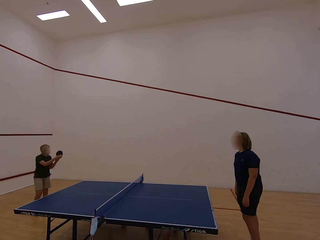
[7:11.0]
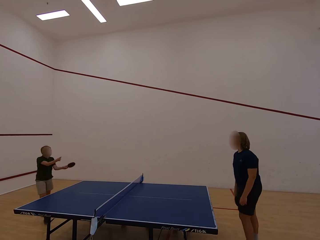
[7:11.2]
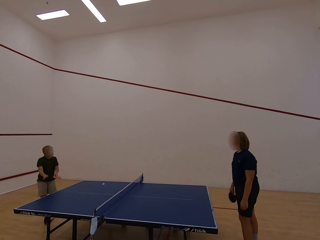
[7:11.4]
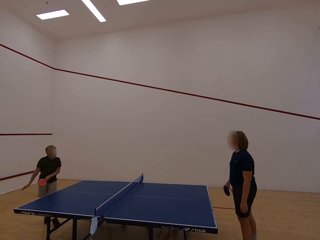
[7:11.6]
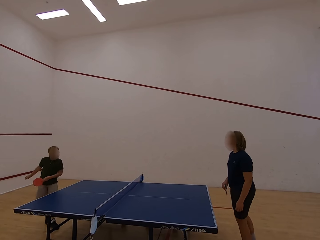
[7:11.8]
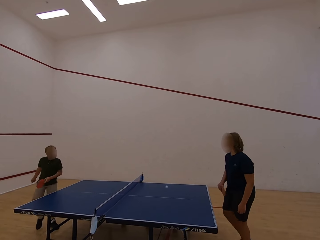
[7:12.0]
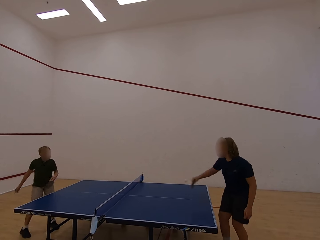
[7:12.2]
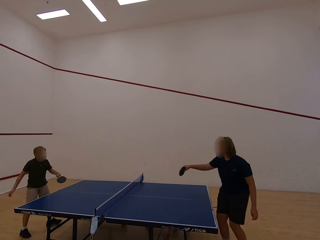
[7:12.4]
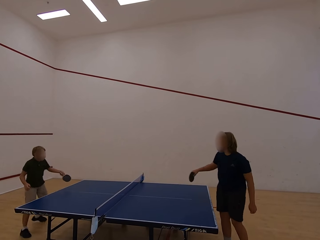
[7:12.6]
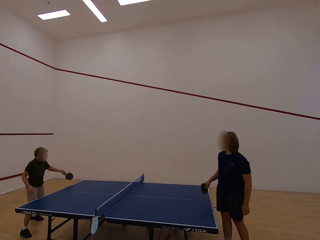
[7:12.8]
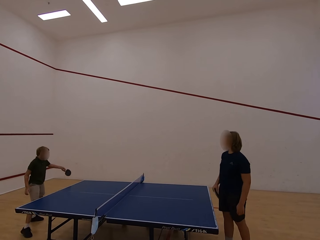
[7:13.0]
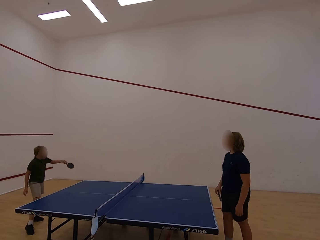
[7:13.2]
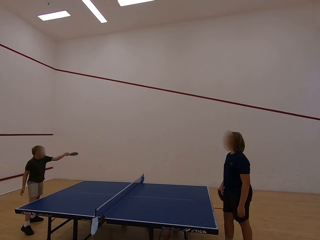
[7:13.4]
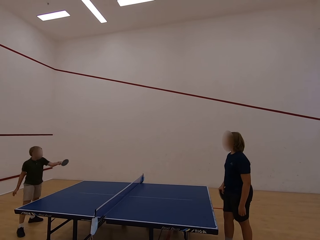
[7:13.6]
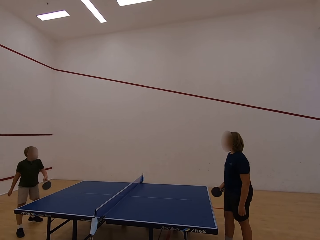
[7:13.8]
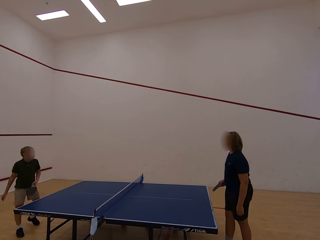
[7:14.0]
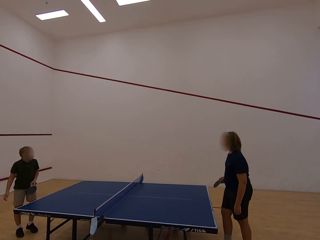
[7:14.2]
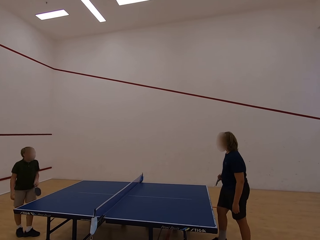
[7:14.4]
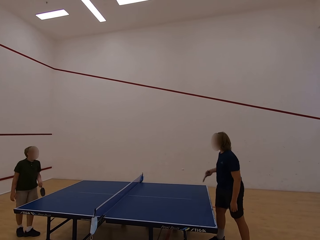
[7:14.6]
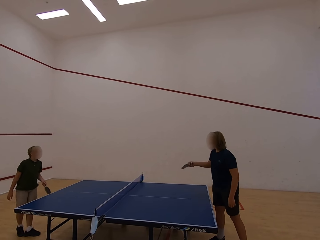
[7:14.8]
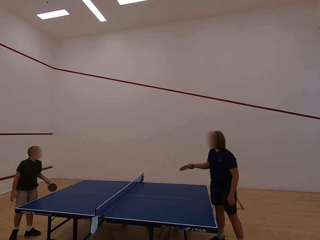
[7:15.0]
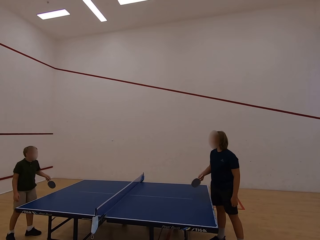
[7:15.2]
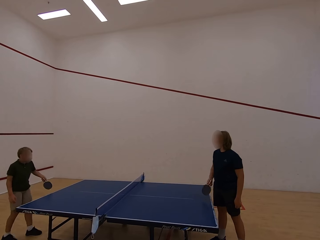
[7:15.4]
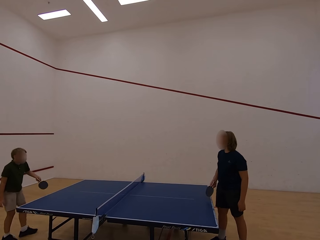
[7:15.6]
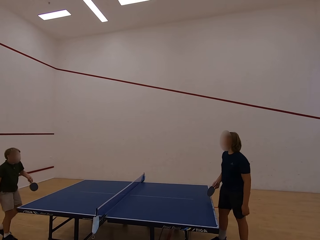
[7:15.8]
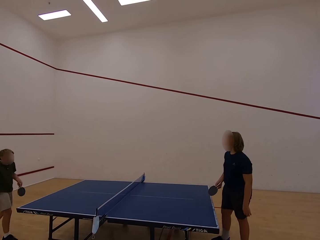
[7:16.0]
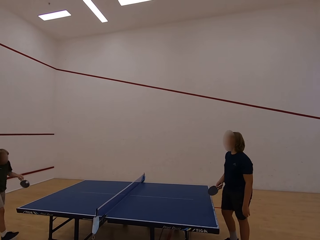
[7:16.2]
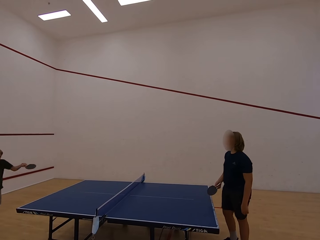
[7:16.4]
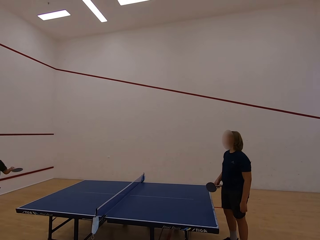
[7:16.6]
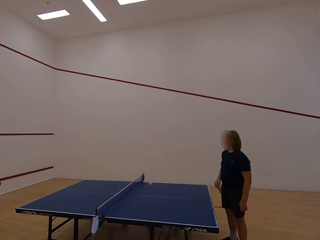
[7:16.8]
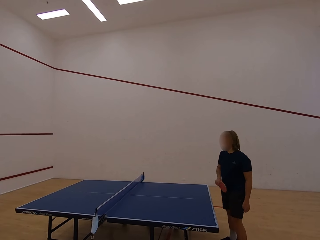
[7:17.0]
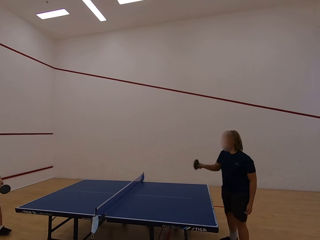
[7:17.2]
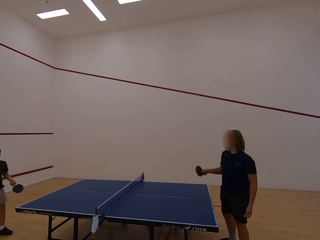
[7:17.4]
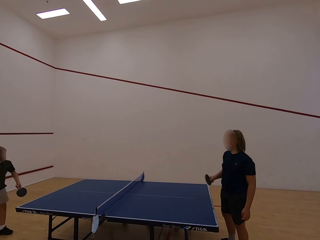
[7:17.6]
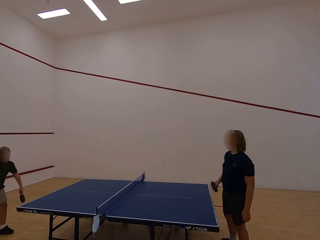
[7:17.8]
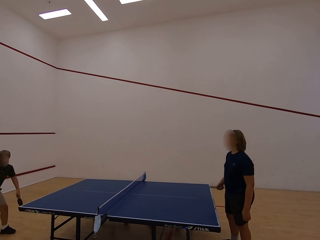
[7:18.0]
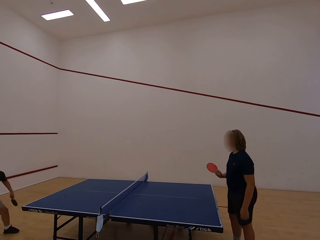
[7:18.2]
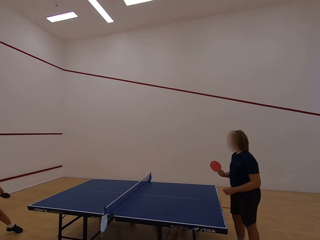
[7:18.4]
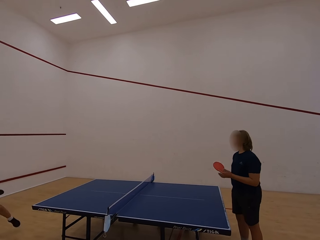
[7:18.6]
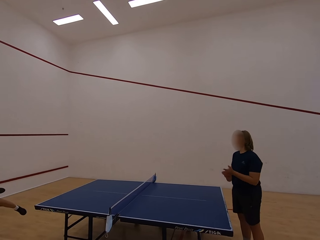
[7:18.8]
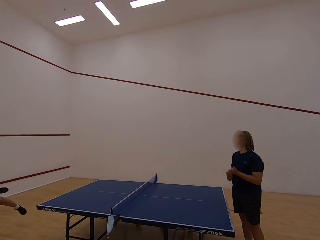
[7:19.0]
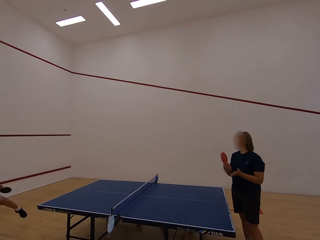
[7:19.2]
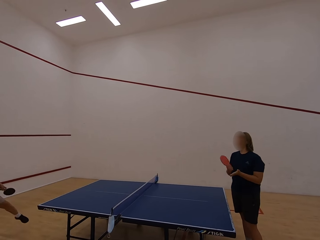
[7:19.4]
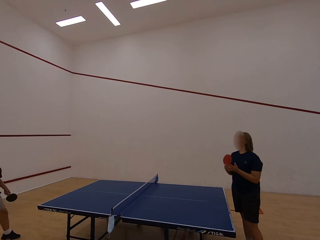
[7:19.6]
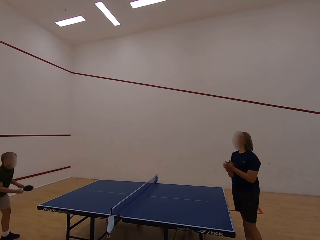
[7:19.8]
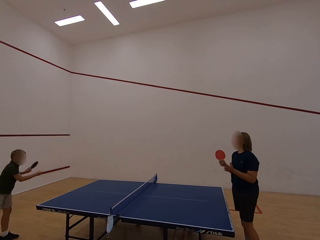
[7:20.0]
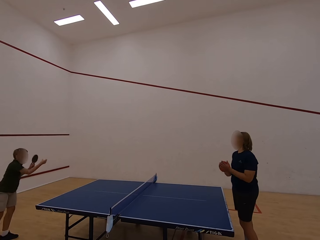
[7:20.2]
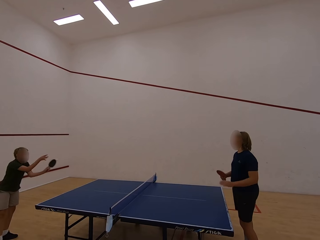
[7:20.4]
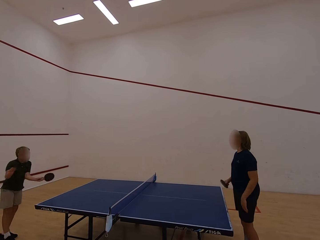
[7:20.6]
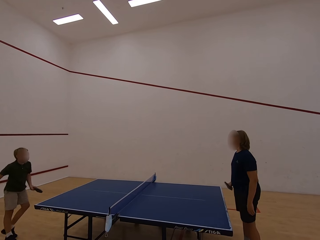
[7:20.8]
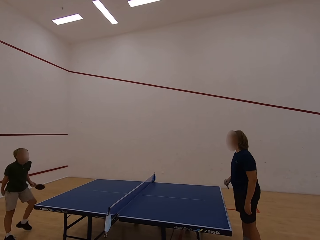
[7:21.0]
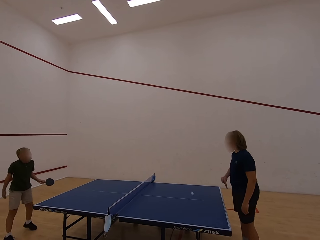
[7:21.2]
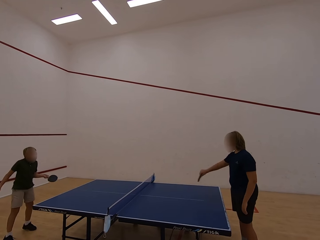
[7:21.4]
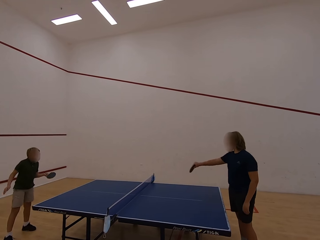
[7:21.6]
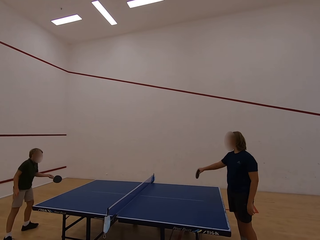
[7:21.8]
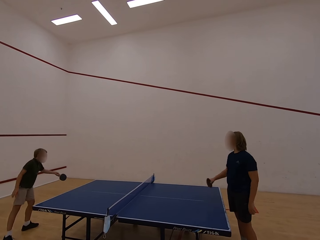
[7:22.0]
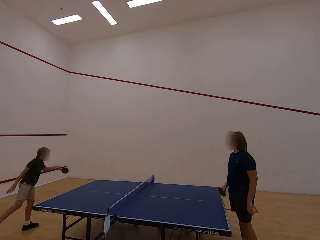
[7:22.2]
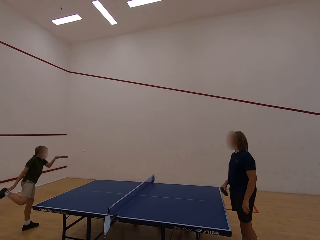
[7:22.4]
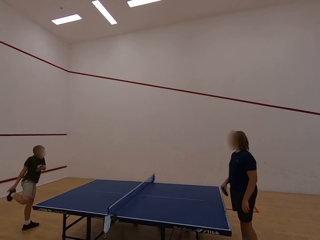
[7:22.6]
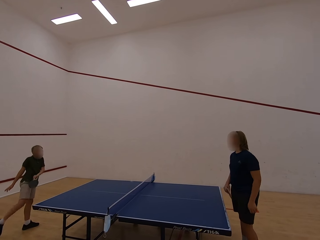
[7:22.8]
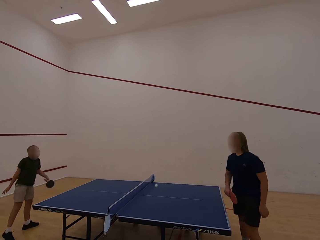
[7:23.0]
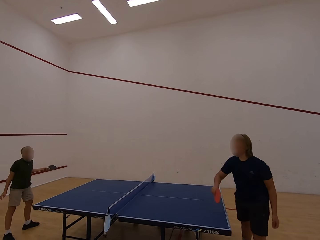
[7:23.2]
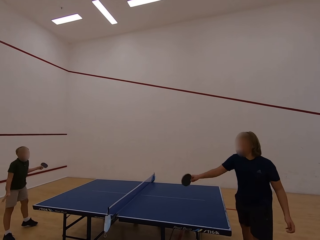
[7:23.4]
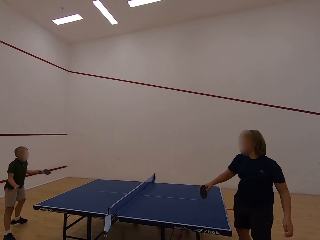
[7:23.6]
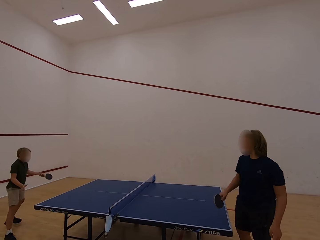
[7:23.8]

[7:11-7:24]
A boy plays table tennis with a lady. The lady plays table tennis. The boy follows the ball. The lady touches the racket with the left hand. The boy picks up the ball and catches the ball. The boy plays table tennis with the lady. The lady plays table tennis.

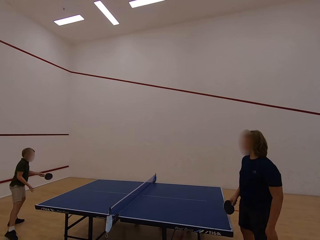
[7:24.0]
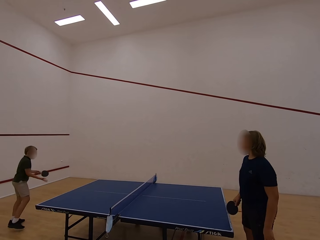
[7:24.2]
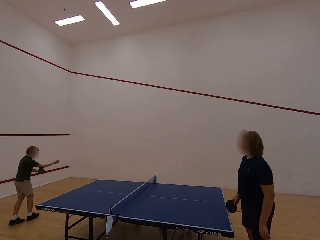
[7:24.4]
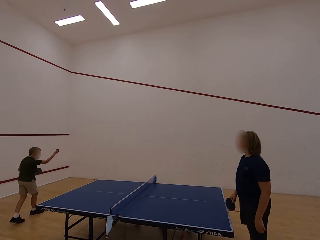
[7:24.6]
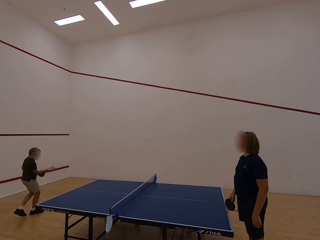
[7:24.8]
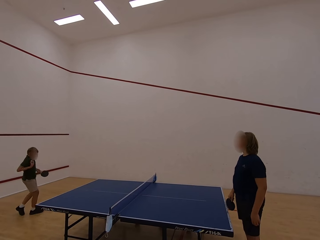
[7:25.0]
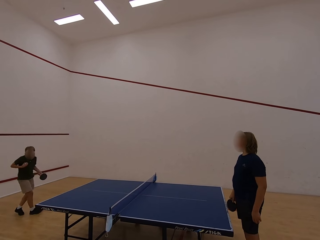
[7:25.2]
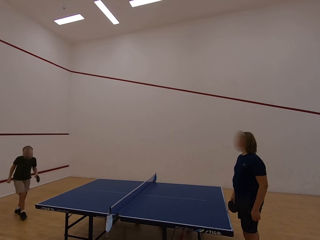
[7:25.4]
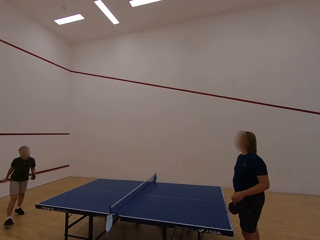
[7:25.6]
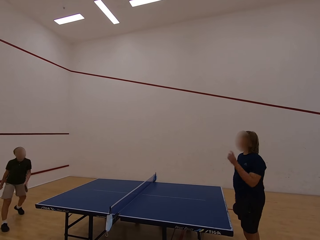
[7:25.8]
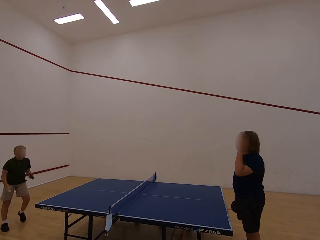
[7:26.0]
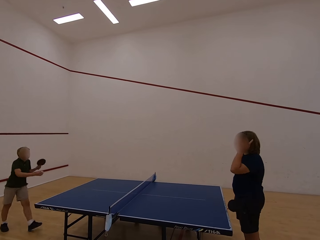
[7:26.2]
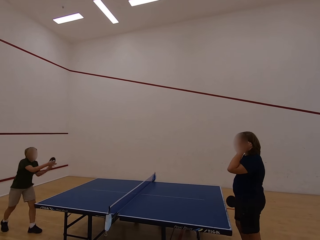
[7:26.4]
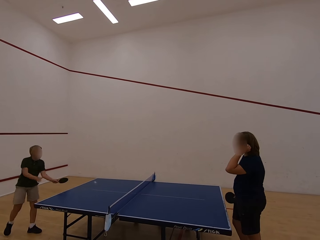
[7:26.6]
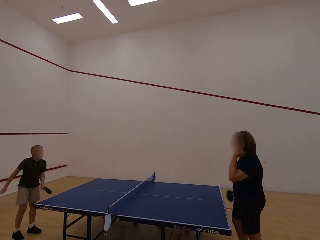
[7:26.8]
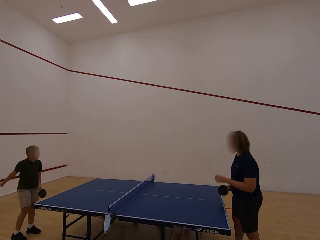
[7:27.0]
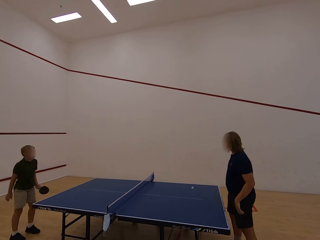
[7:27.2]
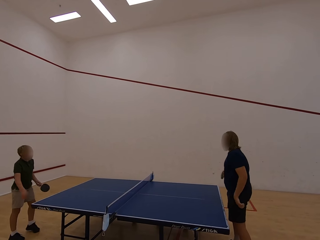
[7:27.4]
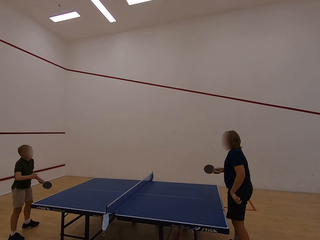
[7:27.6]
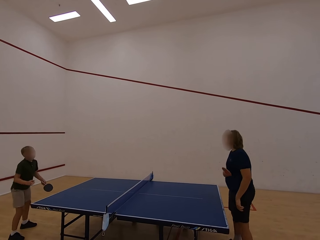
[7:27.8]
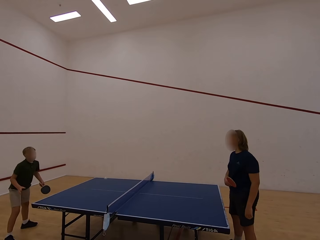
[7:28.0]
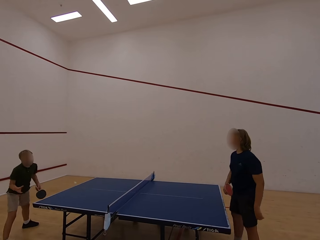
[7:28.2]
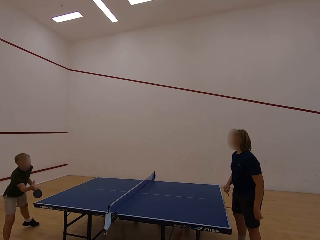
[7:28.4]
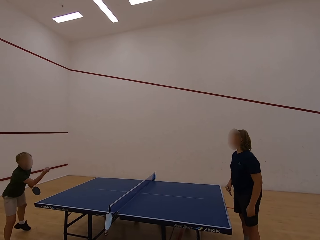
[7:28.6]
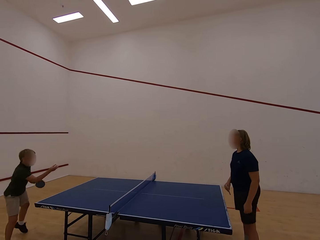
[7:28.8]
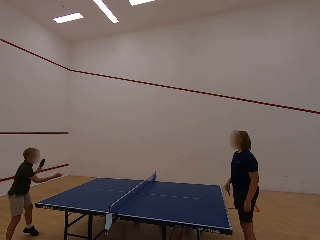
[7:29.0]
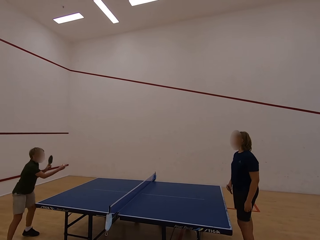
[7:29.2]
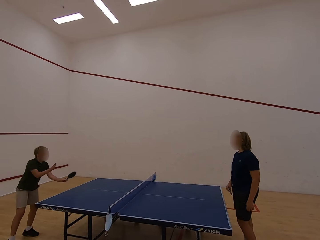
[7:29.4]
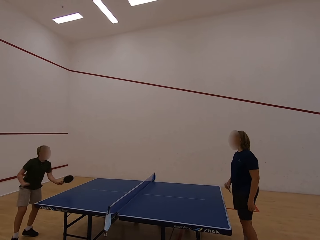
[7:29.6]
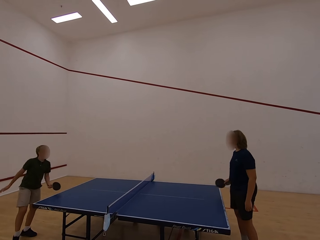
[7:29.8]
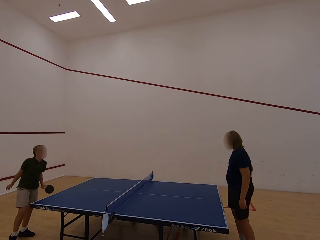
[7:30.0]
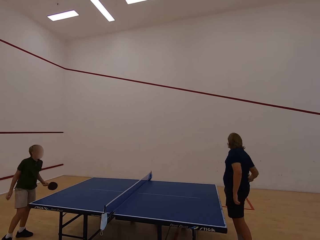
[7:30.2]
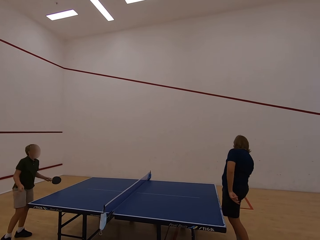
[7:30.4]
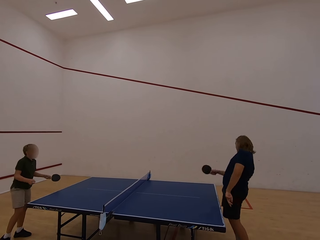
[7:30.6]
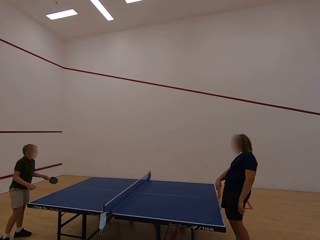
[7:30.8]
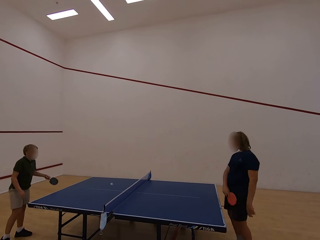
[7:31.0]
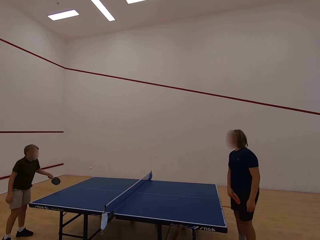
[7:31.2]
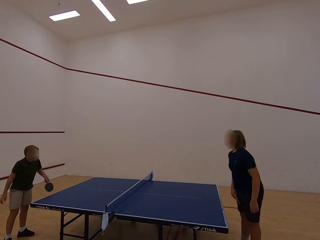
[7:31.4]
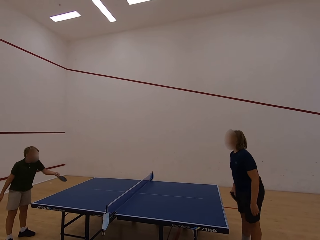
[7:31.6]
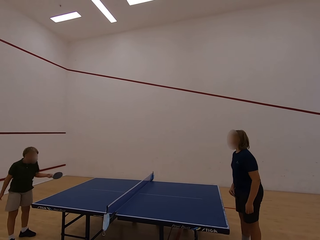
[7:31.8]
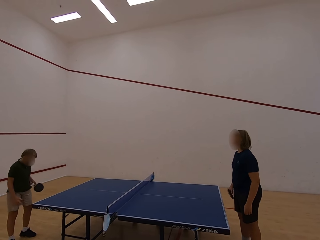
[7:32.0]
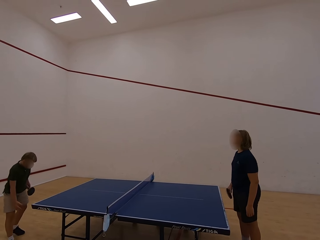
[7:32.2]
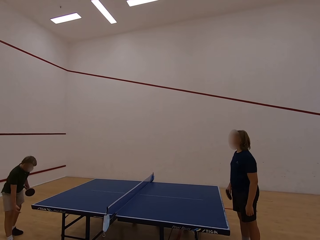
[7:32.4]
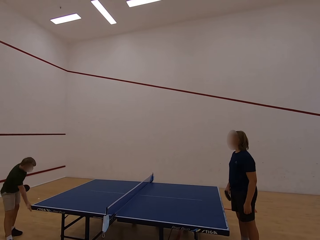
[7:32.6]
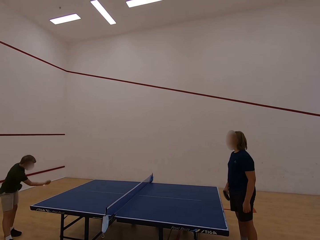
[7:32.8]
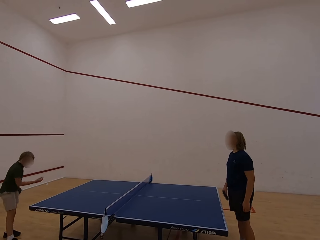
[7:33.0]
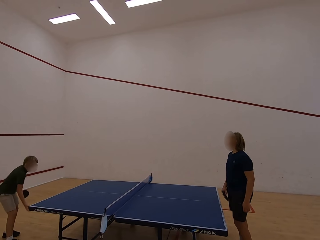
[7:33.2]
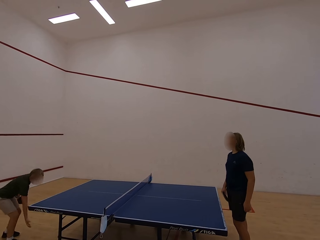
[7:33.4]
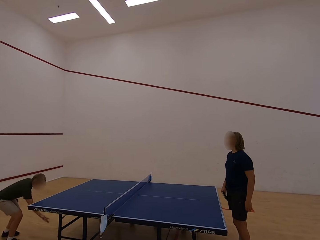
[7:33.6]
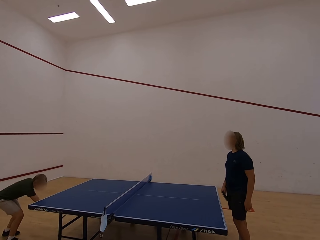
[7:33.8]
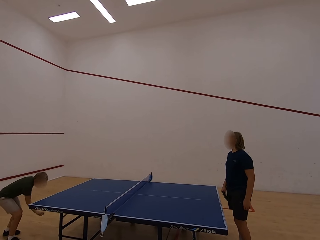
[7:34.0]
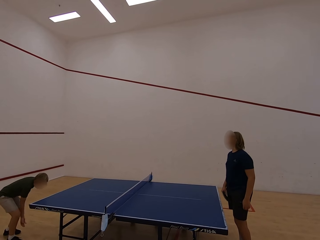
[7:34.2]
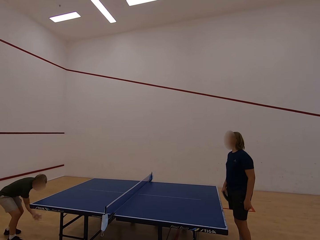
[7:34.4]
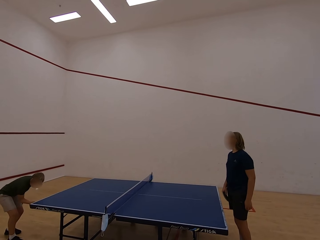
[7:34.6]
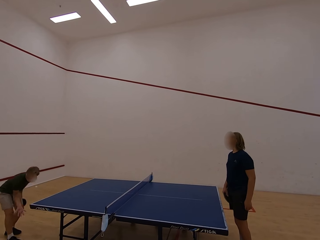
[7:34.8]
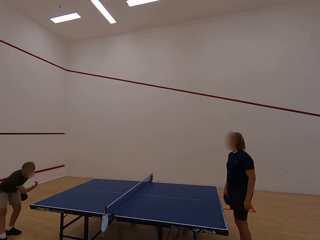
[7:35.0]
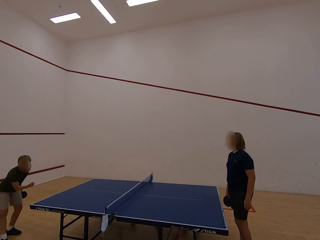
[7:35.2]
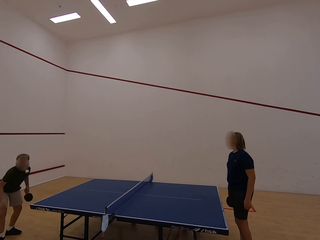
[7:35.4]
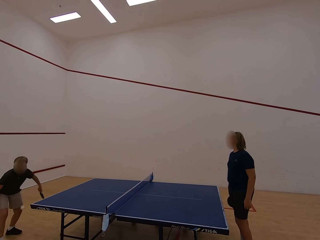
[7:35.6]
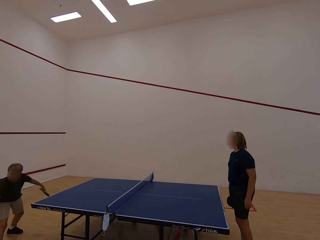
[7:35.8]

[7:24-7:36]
A boy holds the ball with the right hand and catches the ball. A lady touches the head with the left hand. The boy plays table tennis with the lady. The lady plays table tennis. The boy catches the ball, plays table tennis with the lady, and swings the right hand.
